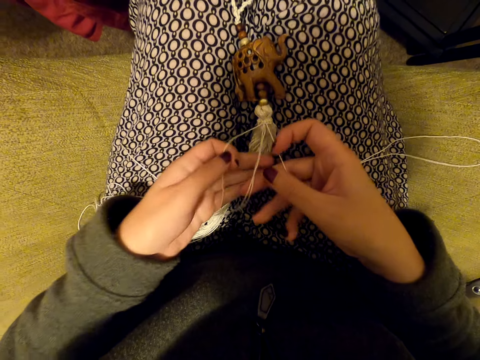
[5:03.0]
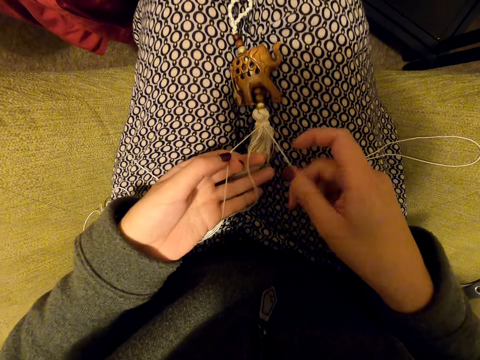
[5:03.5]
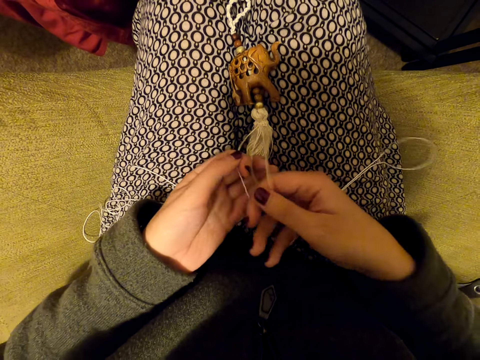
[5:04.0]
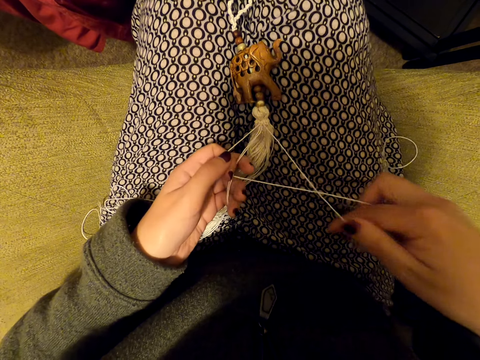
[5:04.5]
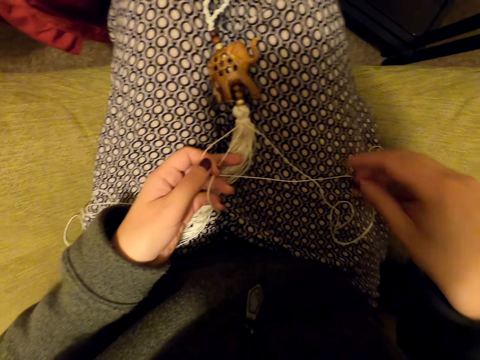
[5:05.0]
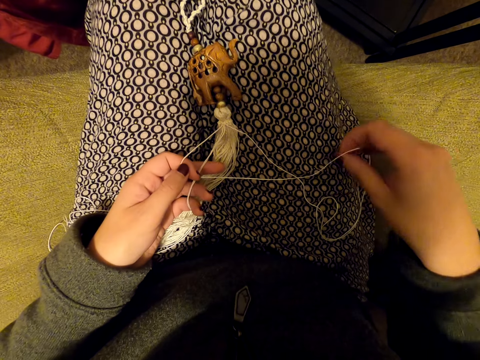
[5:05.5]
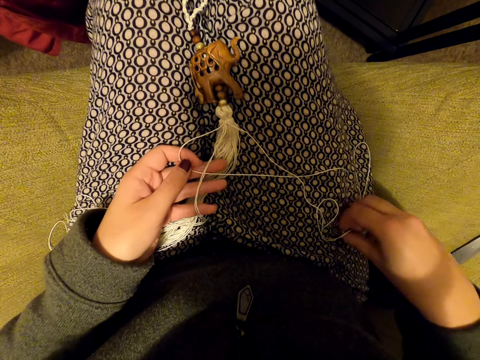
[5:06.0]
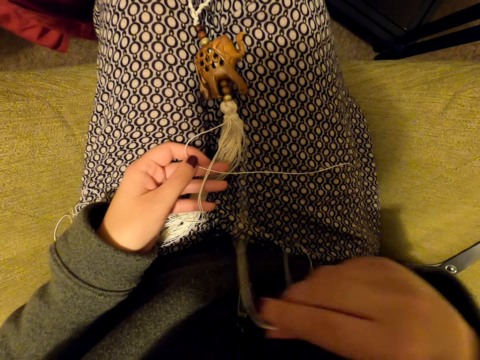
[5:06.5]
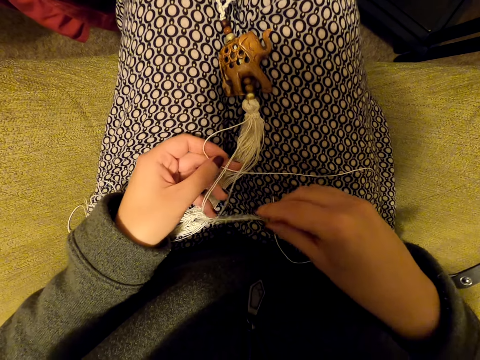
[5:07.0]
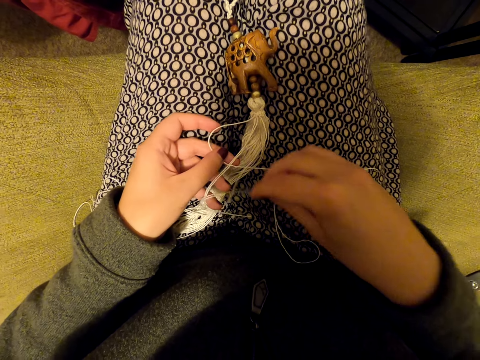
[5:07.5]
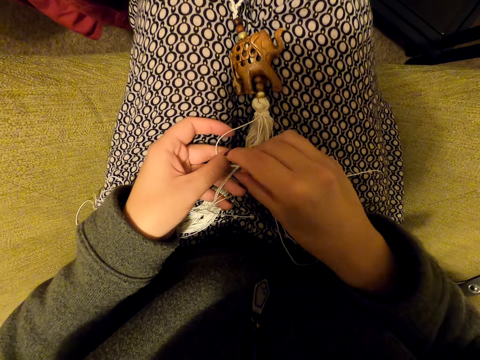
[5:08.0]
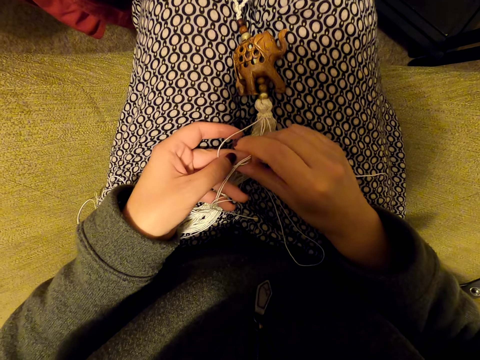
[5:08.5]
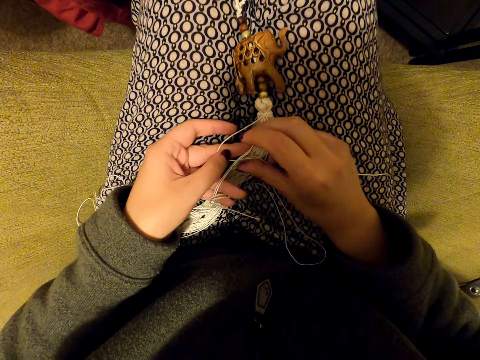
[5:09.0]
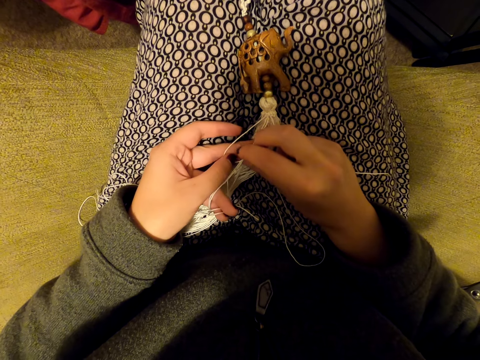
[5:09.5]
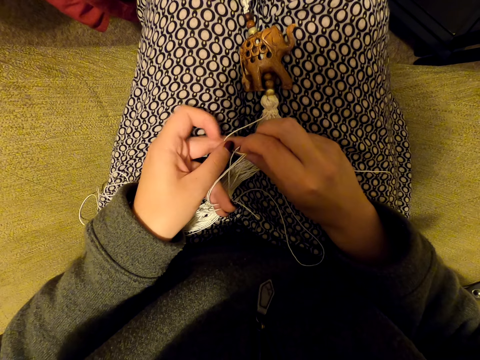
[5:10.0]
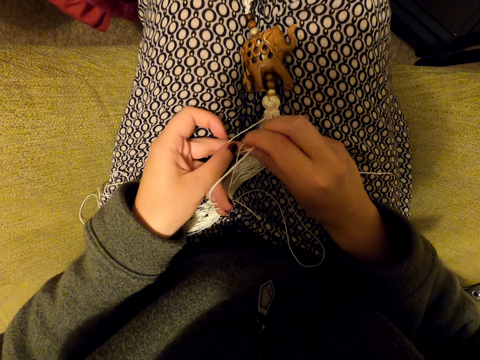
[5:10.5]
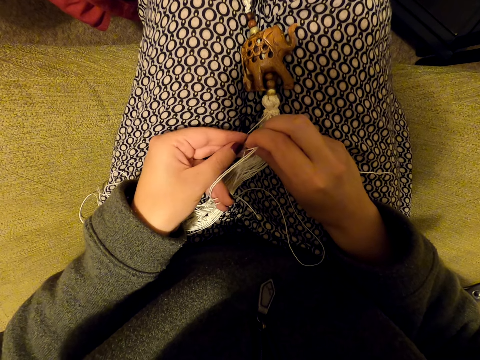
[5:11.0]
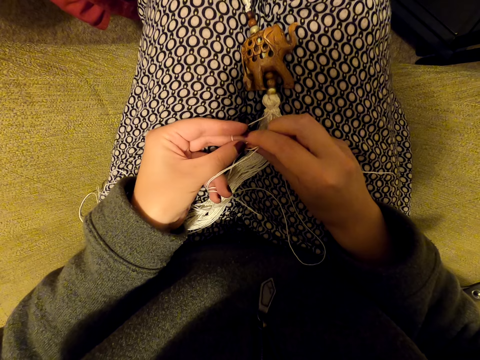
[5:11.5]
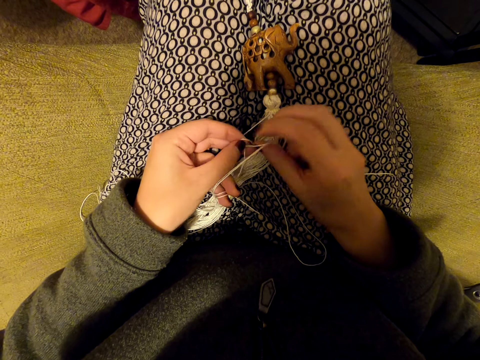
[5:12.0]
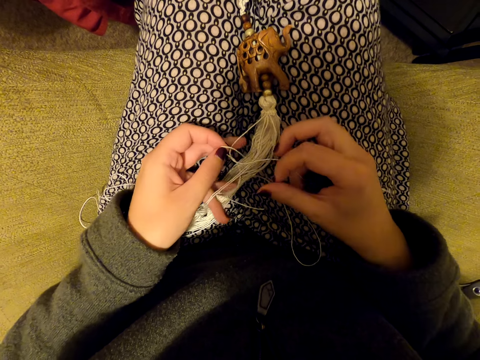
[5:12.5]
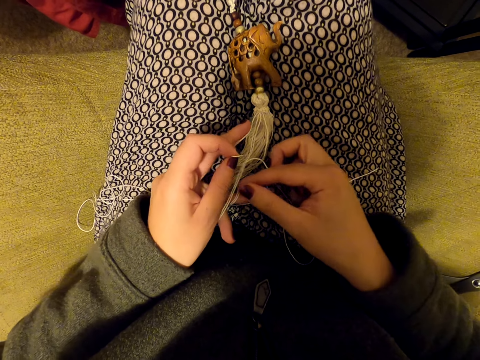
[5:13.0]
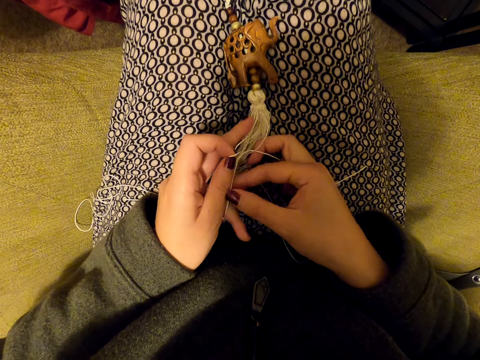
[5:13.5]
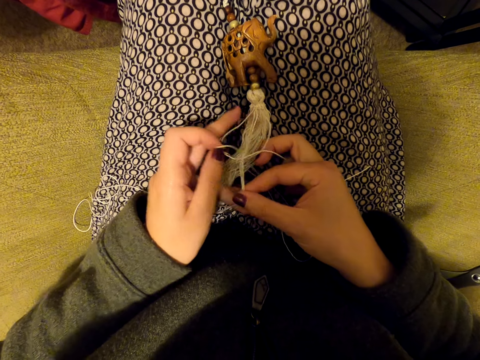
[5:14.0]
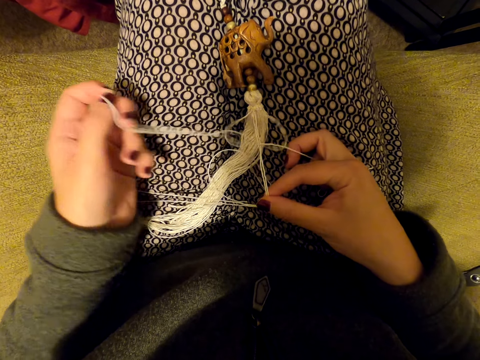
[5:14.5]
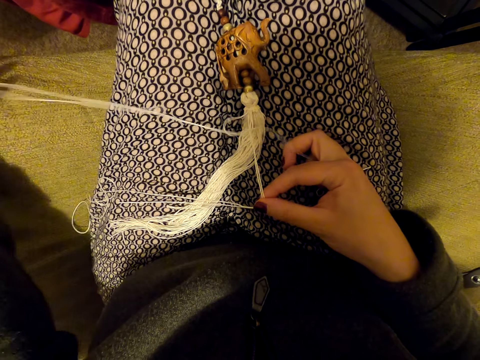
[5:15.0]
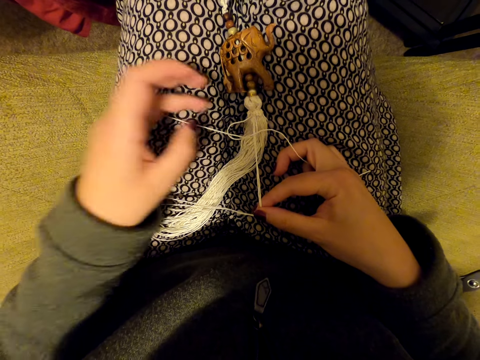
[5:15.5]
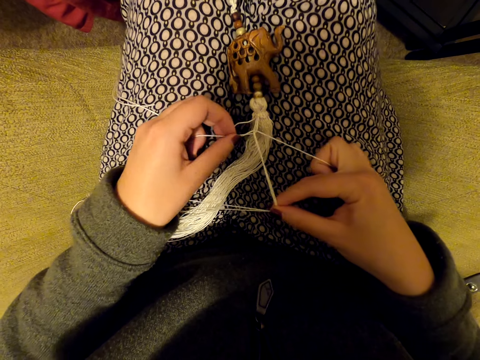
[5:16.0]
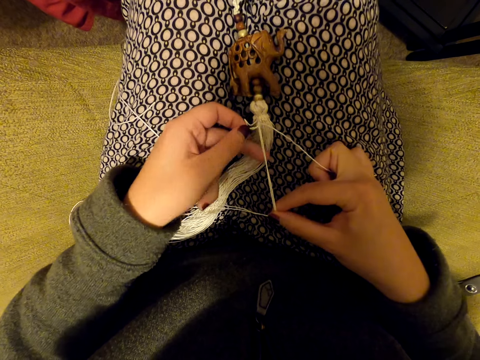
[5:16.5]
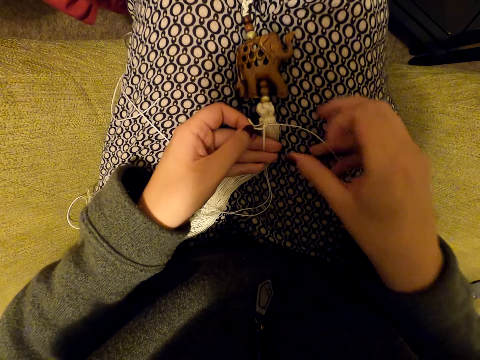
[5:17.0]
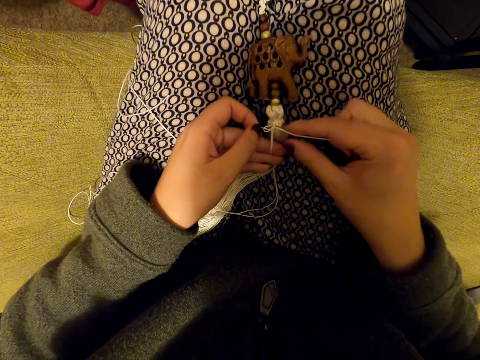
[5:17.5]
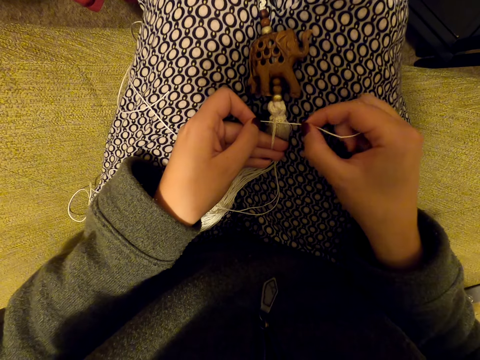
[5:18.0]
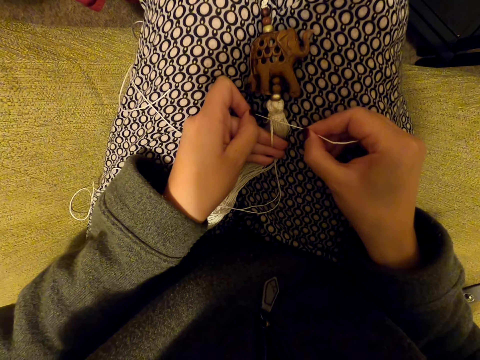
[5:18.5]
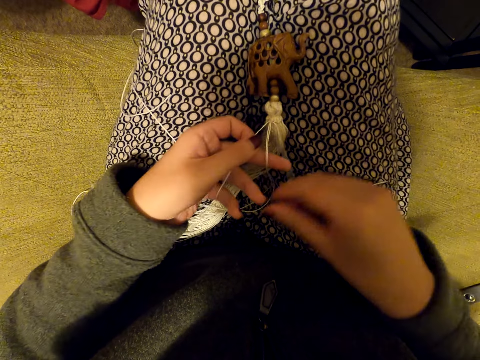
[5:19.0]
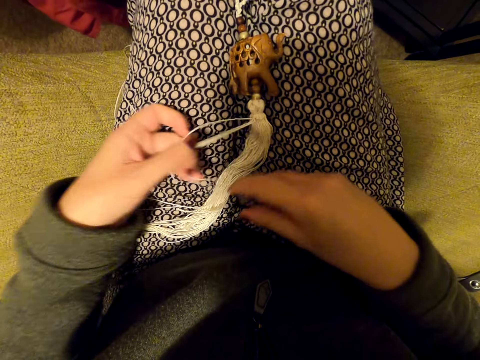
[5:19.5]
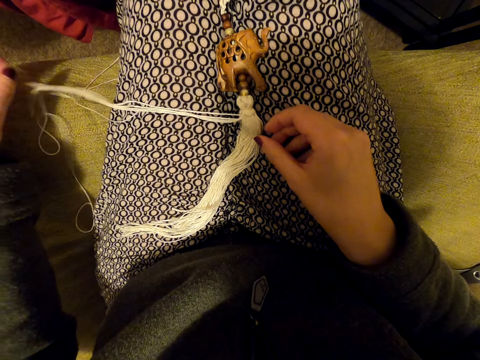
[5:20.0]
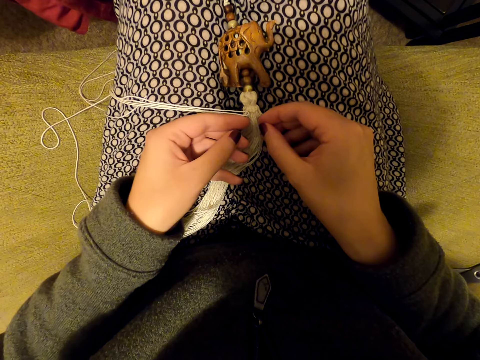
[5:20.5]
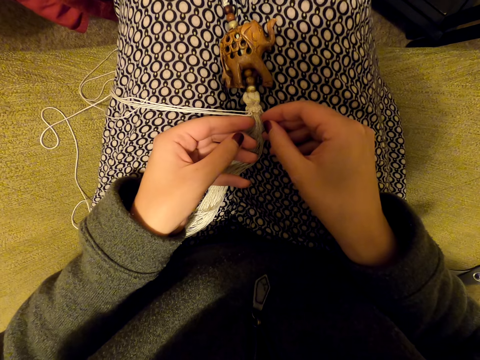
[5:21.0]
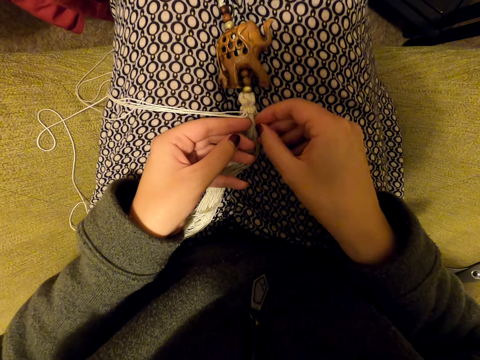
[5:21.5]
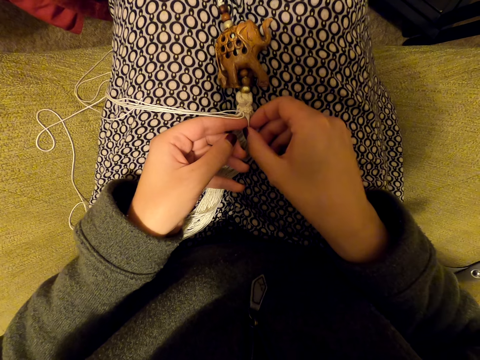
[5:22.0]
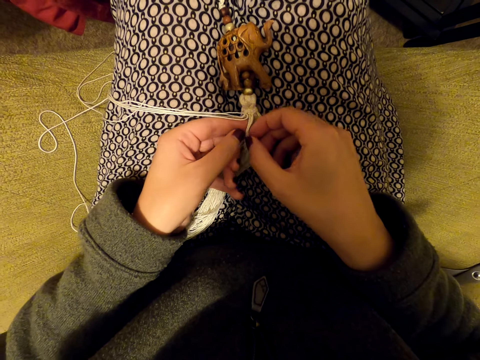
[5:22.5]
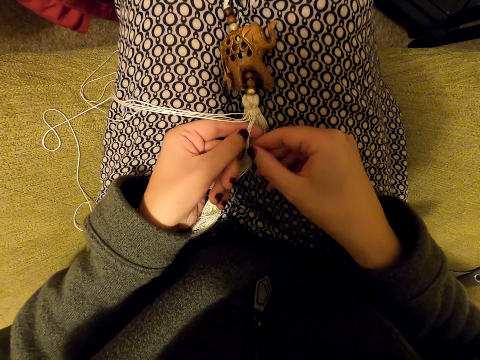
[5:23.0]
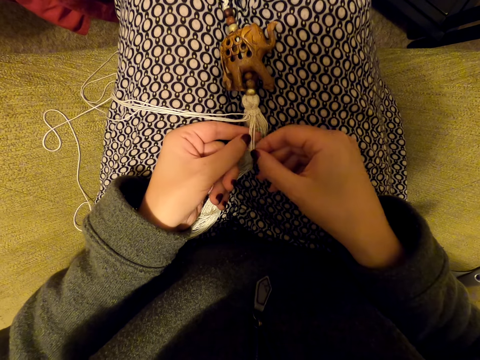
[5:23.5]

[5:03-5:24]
The camera wearer knits a tassel decoration with her hands. She pulls her hand off the thread. She picks up a thread. She puts the thread on her thigh. She knits the tassel decoration with her hands. She pulls the threads. She puts the threads on her thigh. She picks up threads. She adjusts something.

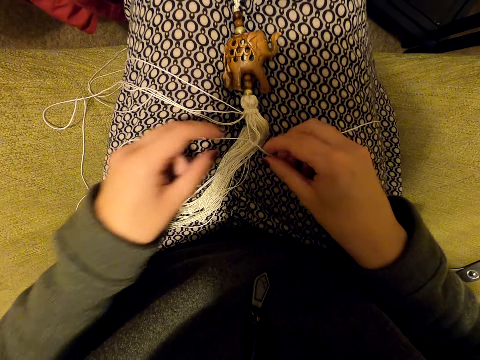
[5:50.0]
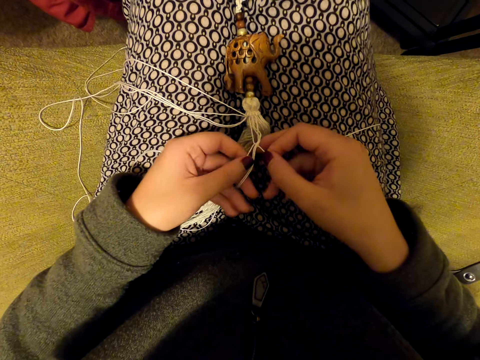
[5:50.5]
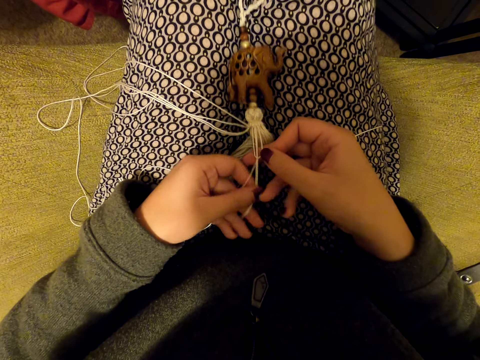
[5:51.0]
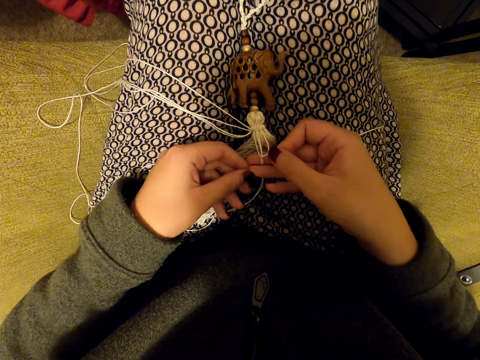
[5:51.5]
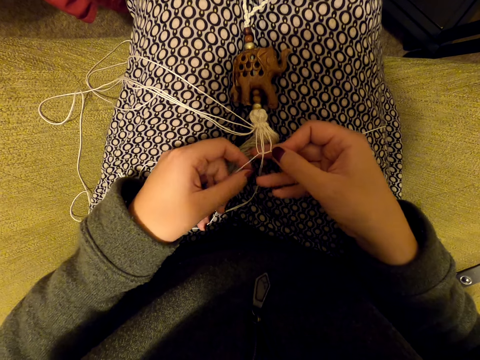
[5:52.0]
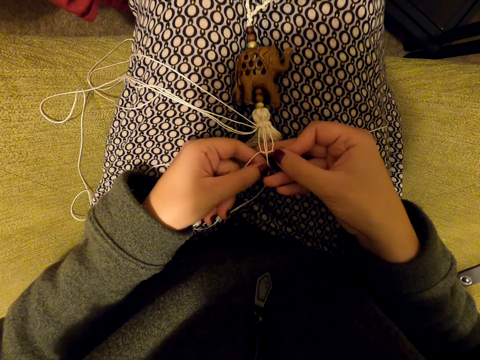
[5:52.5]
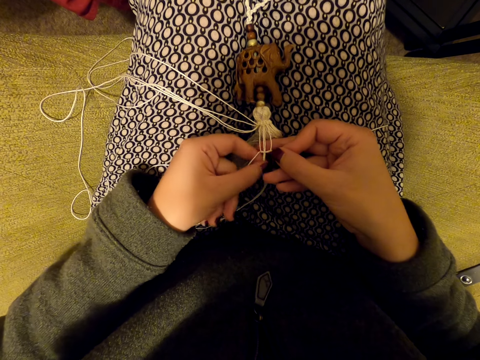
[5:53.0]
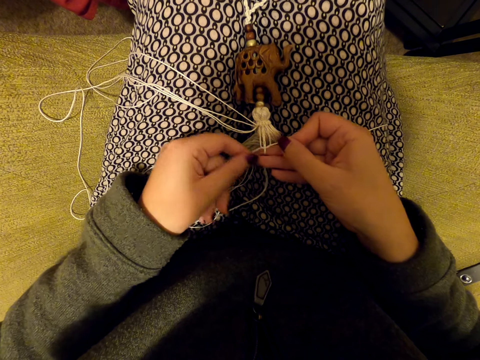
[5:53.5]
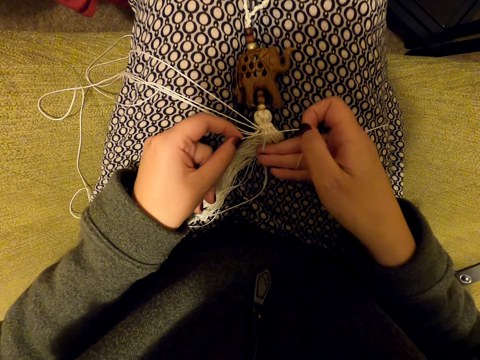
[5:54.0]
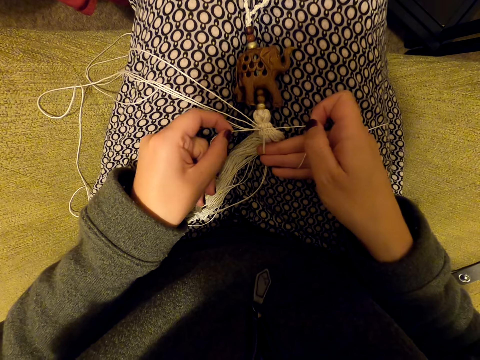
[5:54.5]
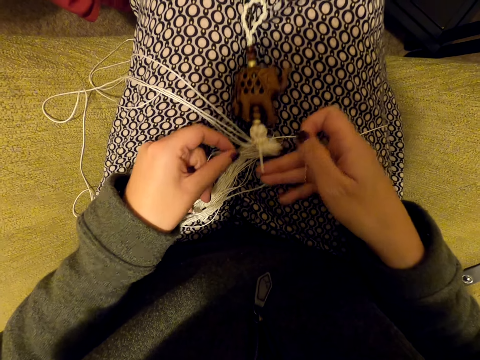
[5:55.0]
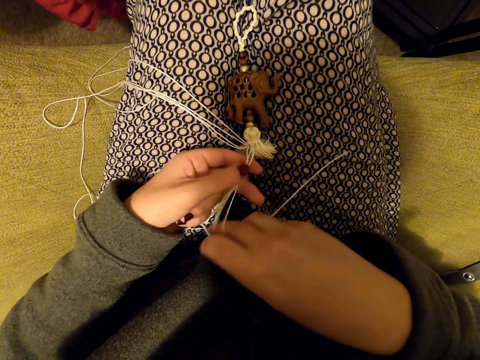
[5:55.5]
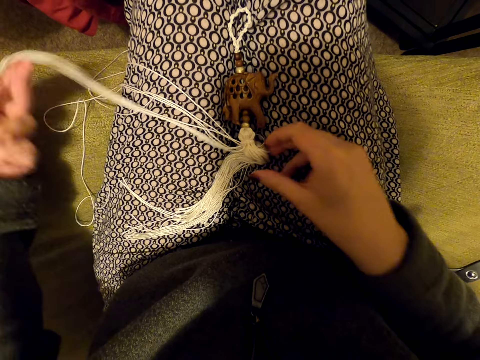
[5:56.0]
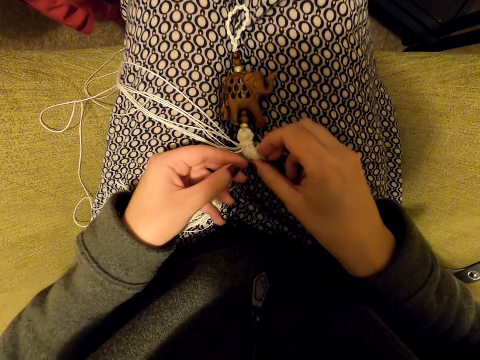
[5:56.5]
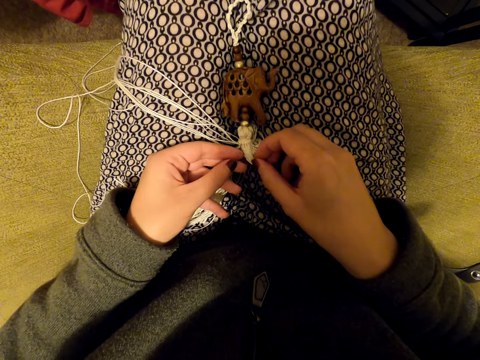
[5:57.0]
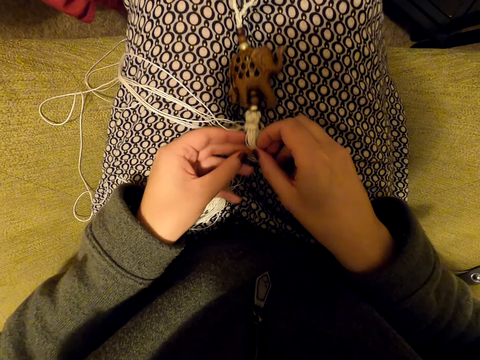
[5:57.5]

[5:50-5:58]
The camera wearer knits a tassel decoration with her hands. She tightens the knot. She stretches the thread. She pulls the thread. She puts the threads aside. She picks up threads with both hands.
